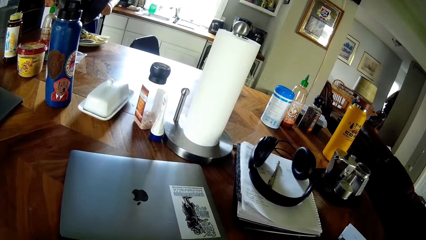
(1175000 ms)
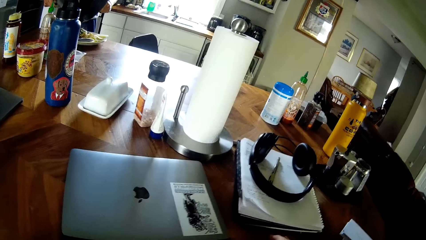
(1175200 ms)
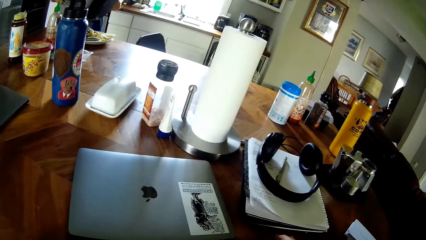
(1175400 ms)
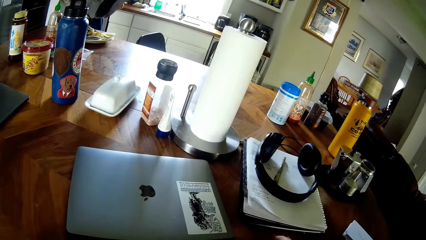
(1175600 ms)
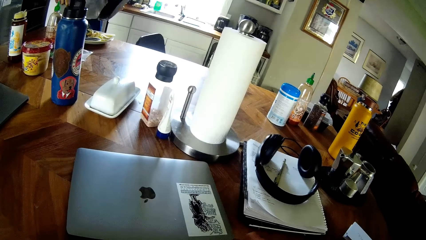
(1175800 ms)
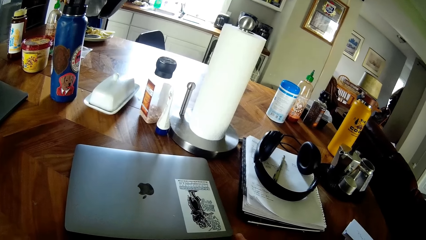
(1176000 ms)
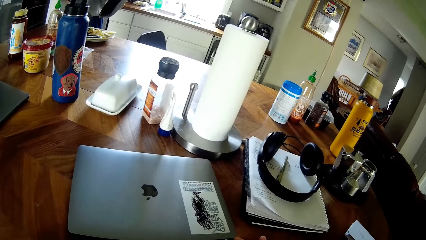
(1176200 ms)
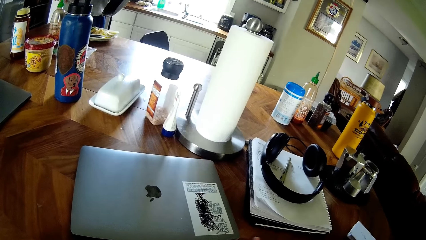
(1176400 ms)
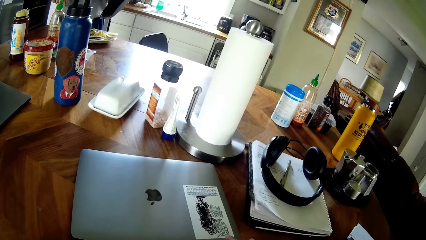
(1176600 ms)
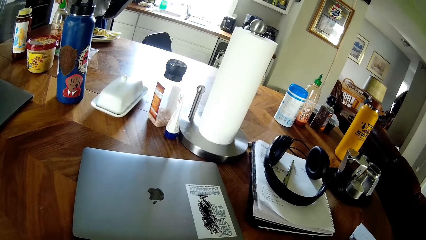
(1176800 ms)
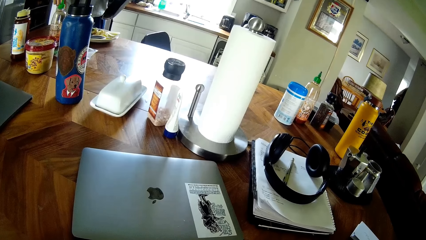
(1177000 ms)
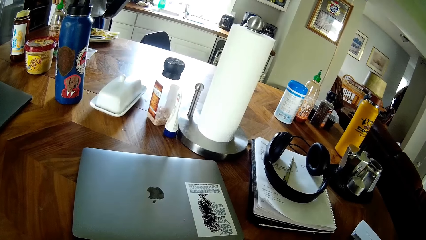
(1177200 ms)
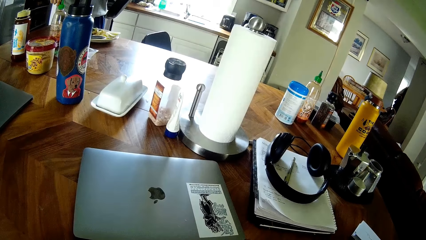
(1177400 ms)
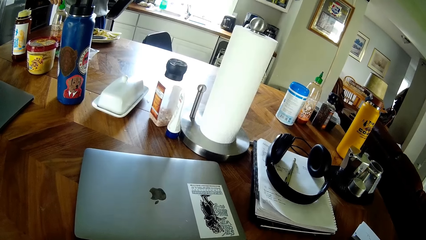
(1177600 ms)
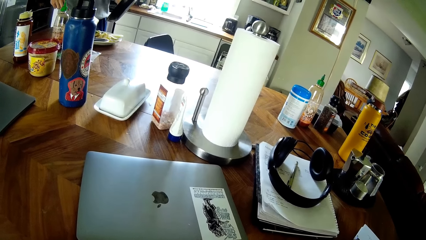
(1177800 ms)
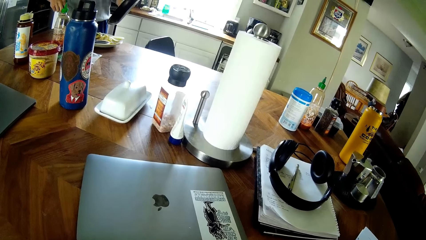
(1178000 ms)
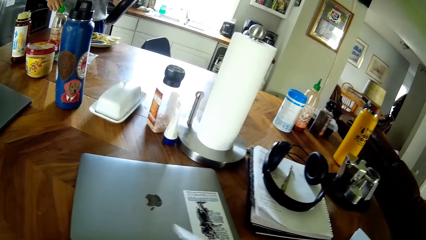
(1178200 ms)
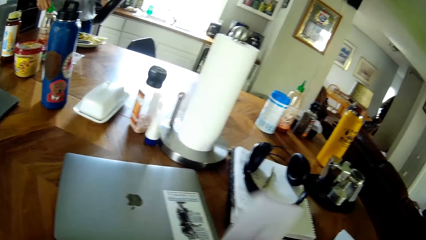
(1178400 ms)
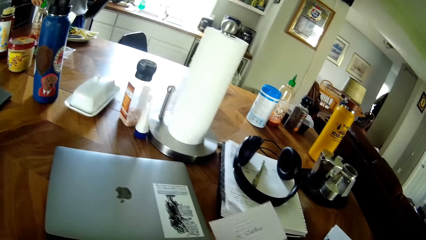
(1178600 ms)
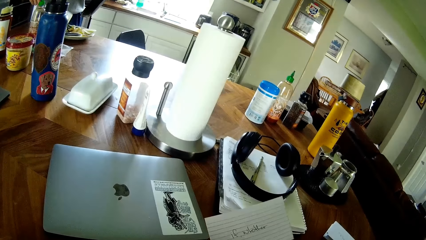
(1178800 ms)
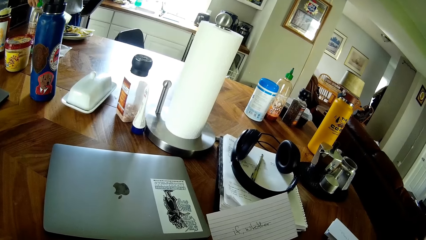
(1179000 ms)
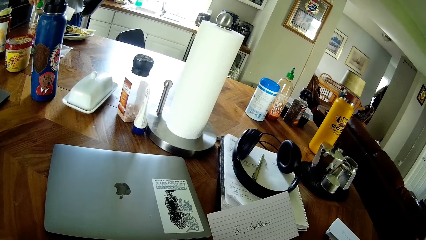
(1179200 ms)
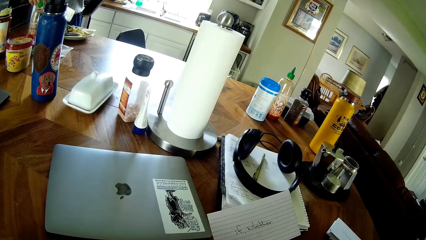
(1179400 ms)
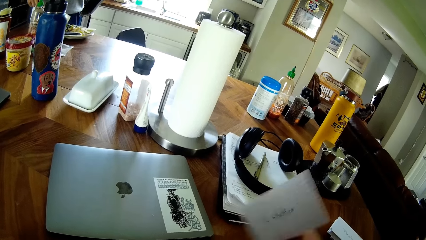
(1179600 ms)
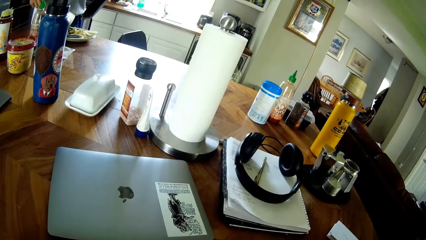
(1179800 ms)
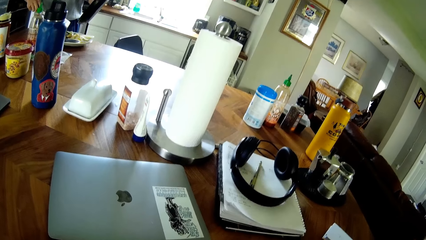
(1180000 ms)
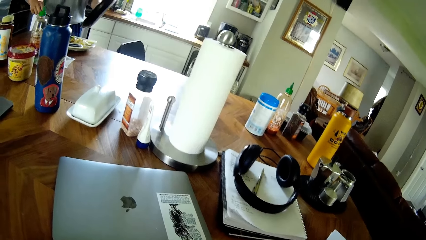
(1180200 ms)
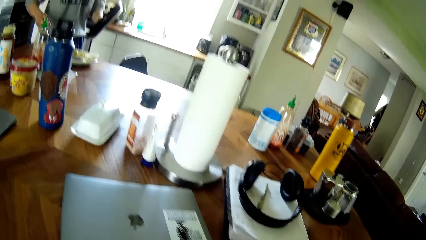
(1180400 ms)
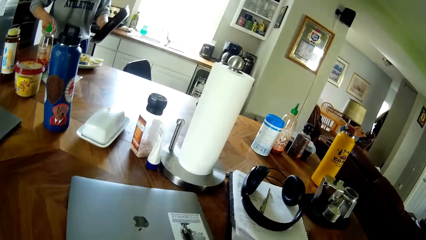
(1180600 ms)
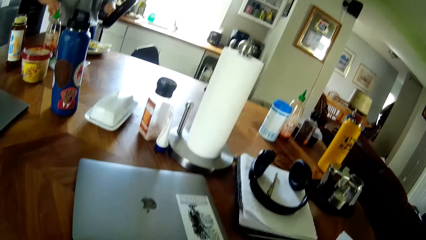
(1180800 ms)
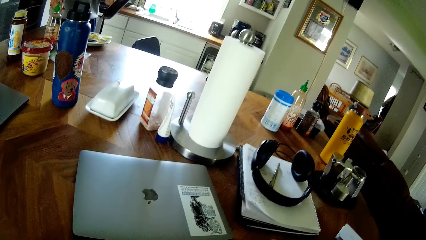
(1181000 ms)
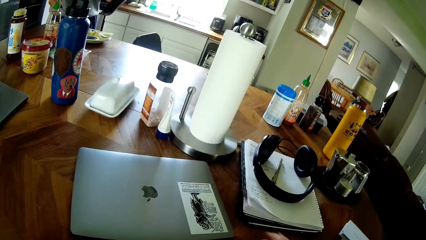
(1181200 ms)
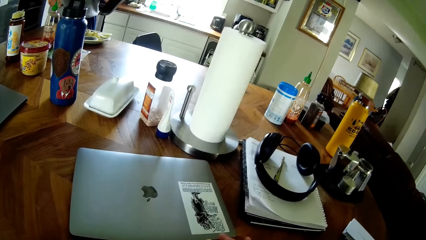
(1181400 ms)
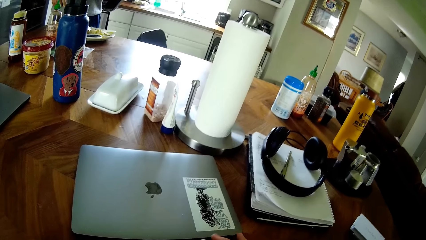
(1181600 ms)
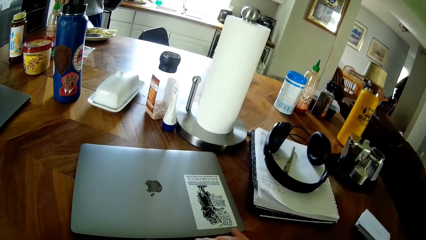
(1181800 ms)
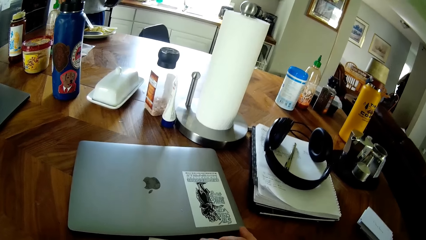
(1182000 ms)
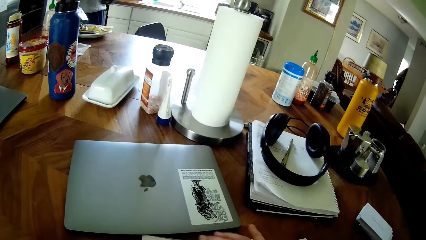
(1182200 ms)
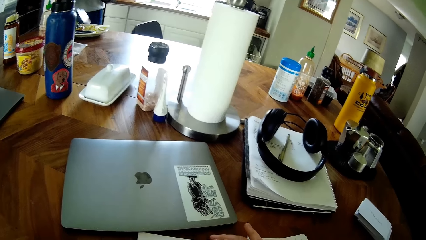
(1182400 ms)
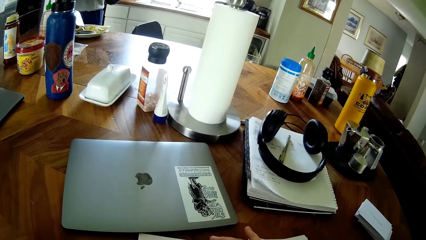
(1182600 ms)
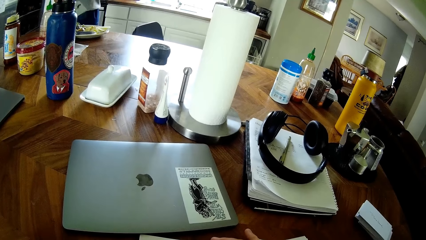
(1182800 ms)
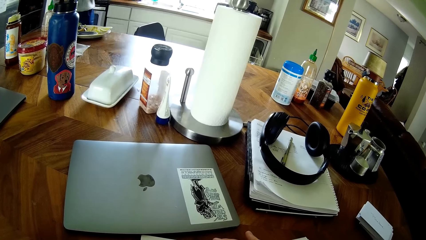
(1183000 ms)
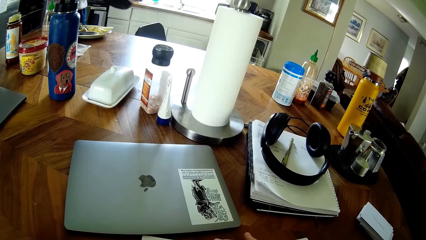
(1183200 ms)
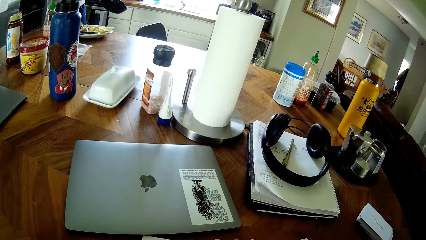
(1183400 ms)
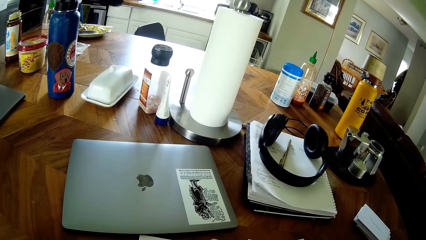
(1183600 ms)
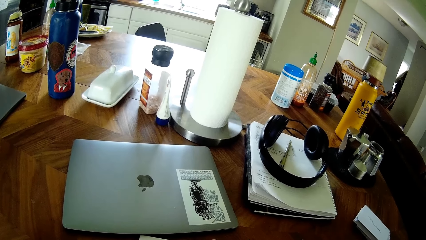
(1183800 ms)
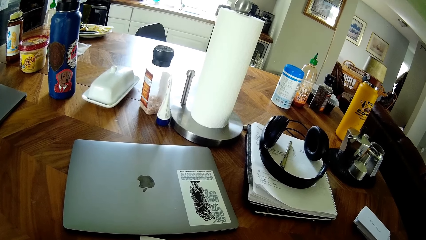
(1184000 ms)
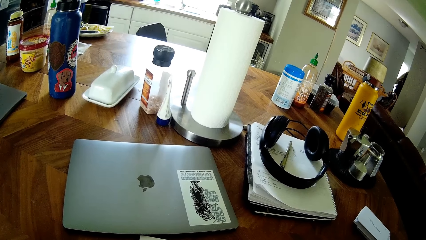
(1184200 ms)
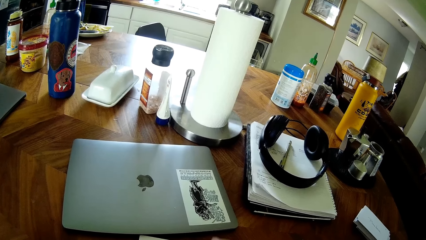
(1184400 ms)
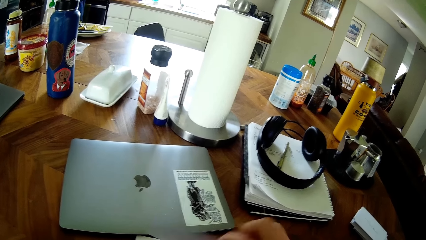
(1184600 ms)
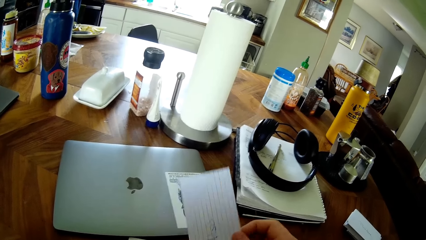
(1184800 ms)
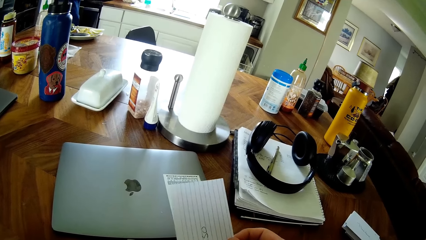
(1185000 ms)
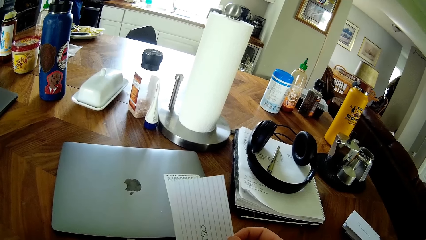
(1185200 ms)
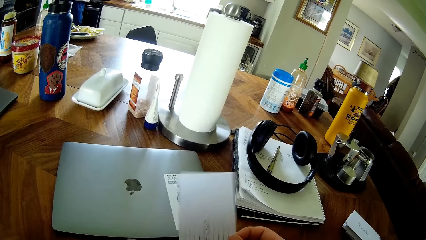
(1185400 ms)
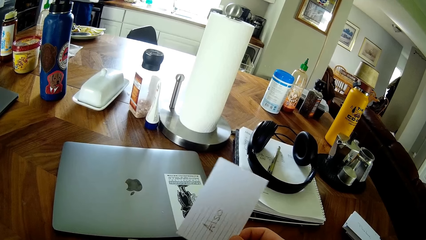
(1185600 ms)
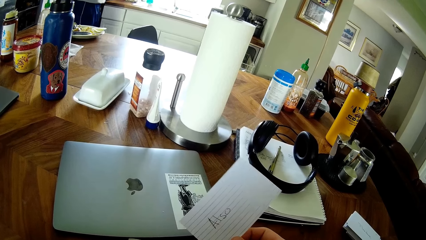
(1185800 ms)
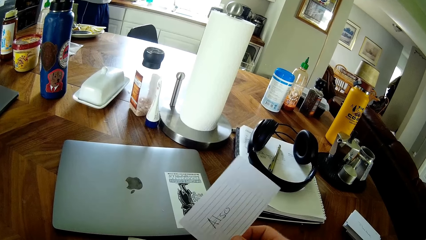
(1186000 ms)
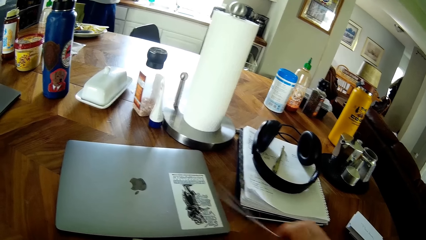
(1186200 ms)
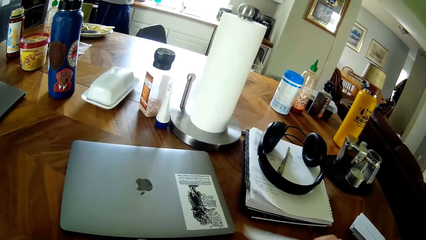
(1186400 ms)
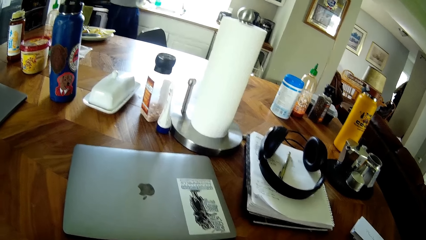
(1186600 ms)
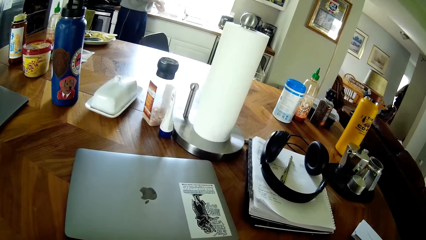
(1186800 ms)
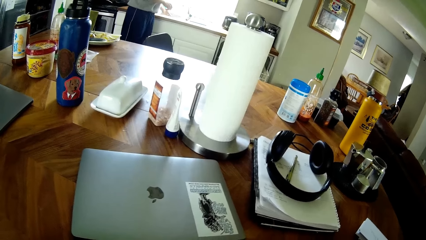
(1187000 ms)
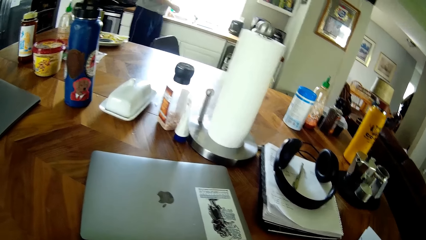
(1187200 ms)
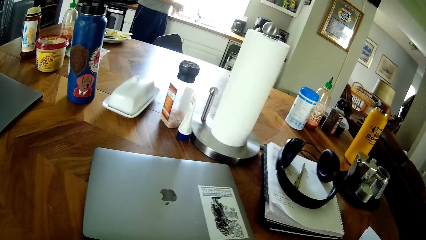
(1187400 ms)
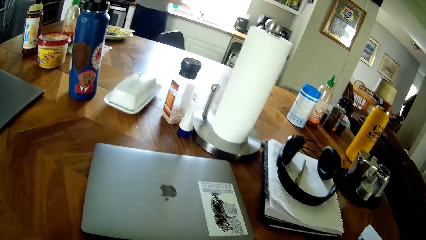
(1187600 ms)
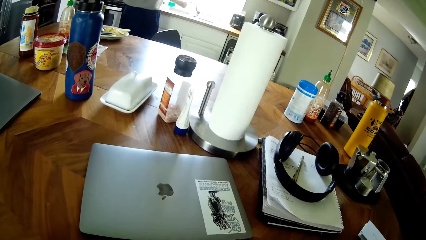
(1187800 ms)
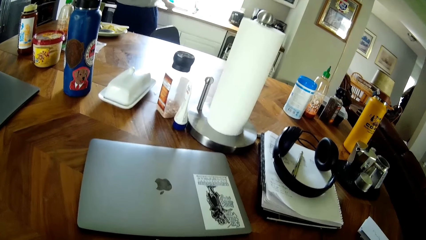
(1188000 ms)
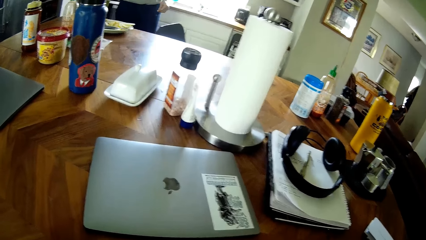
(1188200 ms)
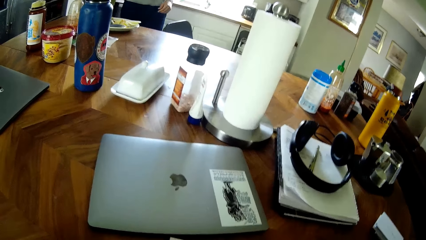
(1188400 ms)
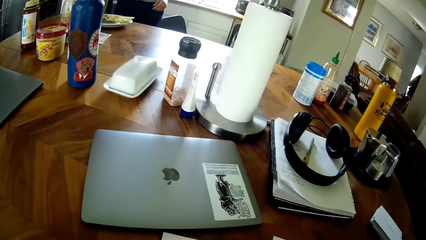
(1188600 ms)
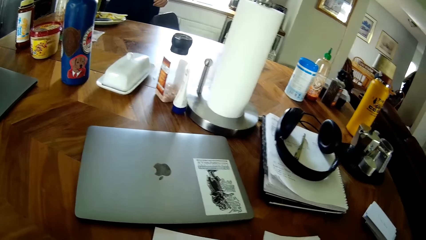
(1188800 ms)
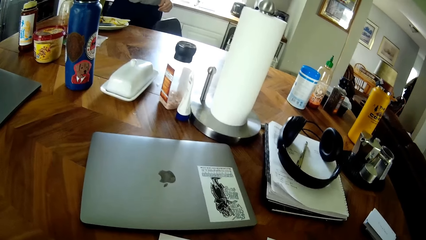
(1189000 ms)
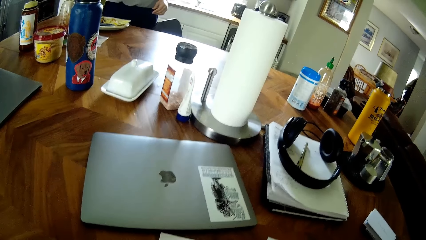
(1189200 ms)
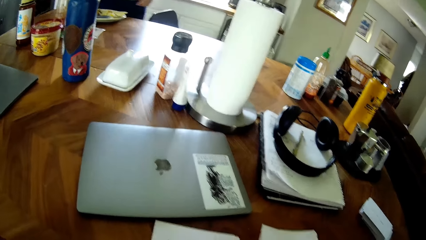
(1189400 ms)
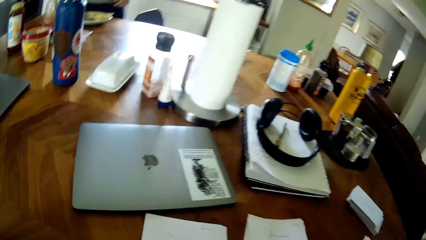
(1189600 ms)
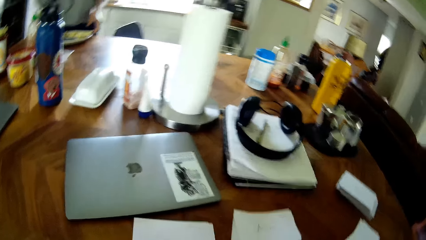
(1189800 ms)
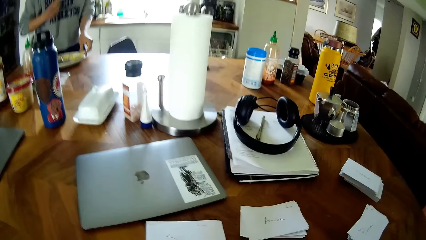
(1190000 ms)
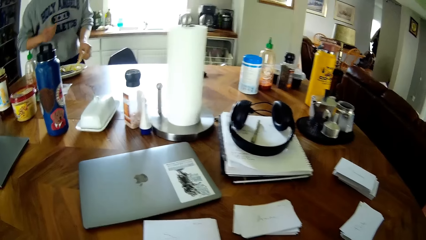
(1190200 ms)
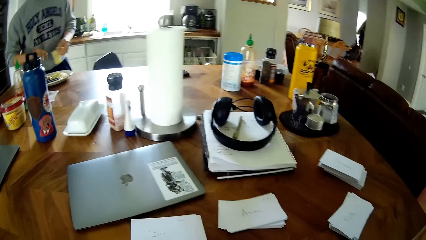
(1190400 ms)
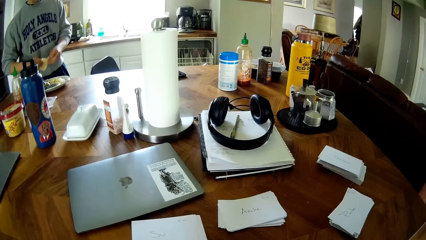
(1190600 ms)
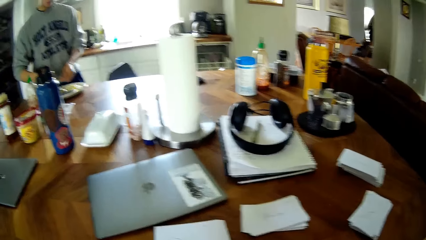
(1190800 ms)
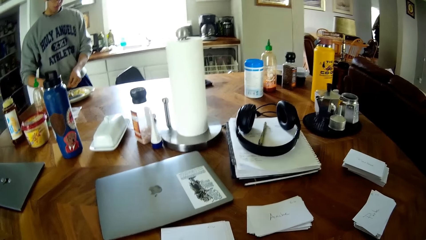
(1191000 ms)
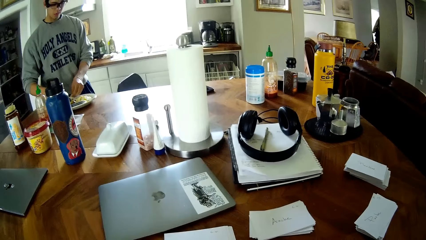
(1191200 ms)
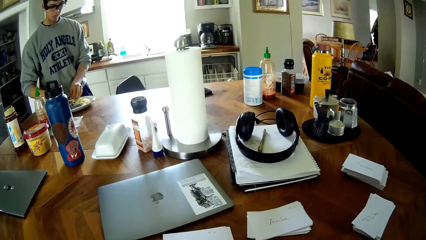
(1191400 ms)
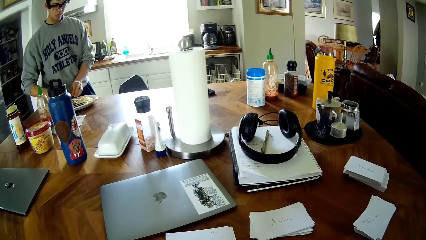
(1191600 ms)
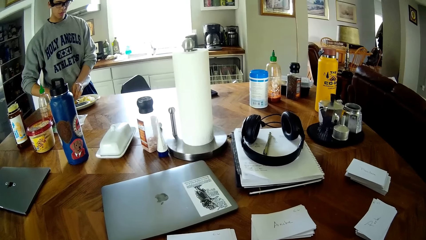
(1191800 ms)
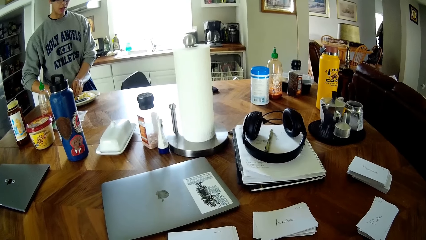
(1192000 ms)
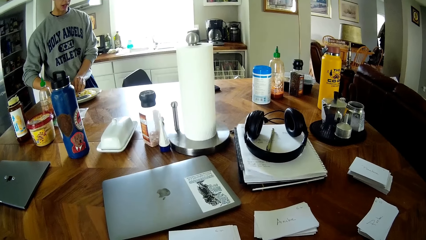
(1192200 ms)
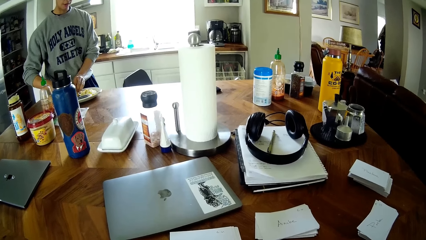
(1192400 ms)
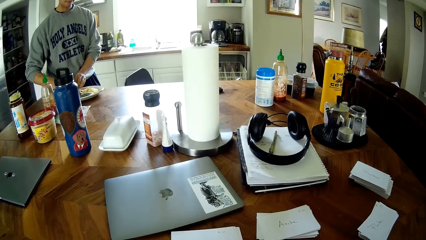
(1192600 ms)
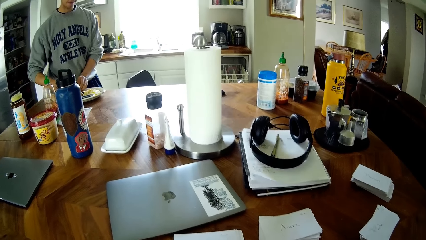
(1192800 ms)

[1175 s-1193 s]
A man arranges the food on the plate with the spatula. The man returns to the cooker with the empty pot in his hands. The man drops the spatula inside a kitchen sink with his left hand. The man returns to the plate of food on the table and arranges a slice of bread on the plate with his hands.
